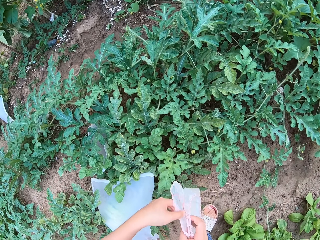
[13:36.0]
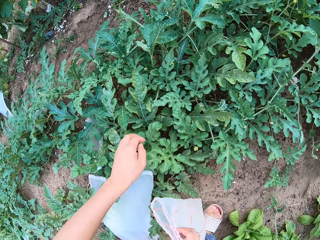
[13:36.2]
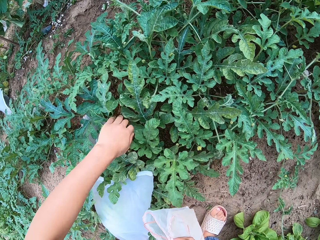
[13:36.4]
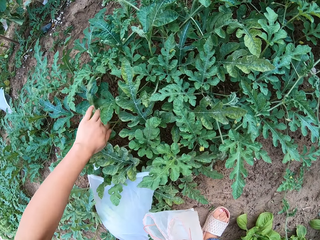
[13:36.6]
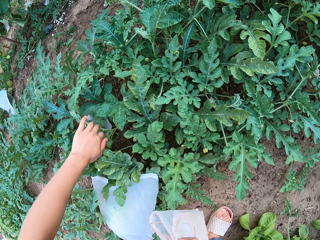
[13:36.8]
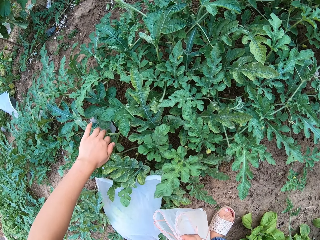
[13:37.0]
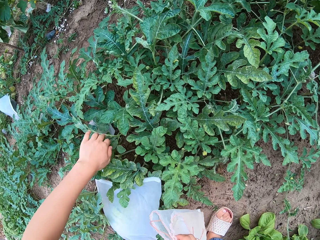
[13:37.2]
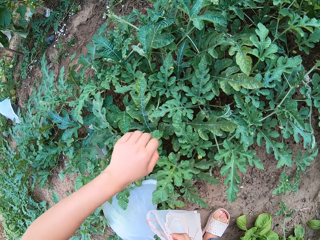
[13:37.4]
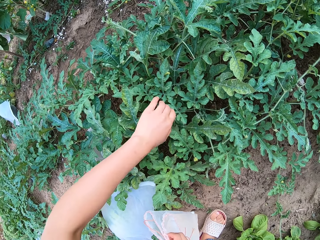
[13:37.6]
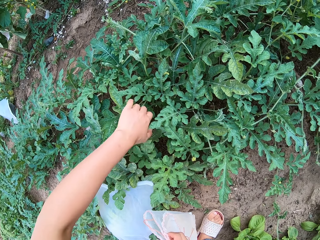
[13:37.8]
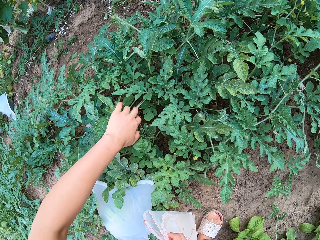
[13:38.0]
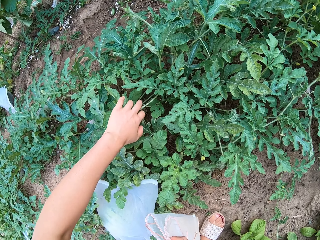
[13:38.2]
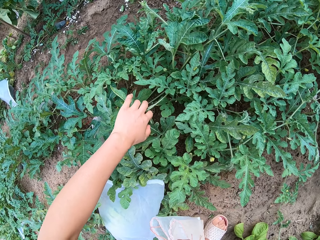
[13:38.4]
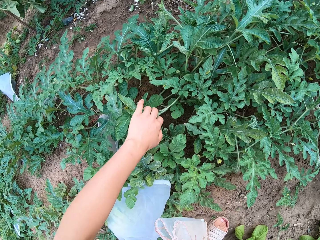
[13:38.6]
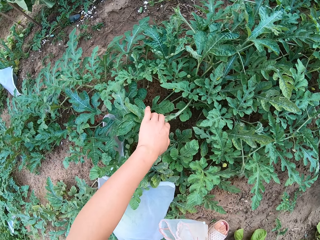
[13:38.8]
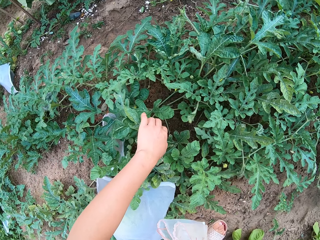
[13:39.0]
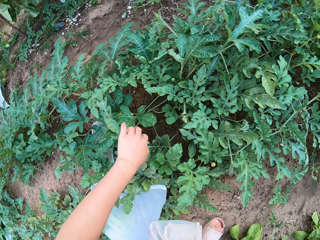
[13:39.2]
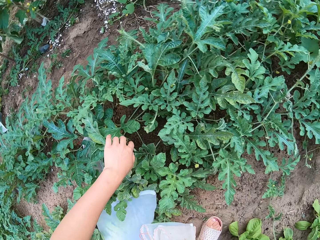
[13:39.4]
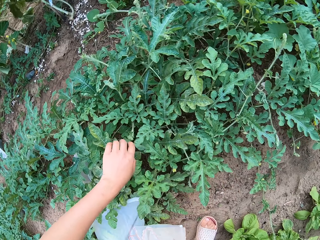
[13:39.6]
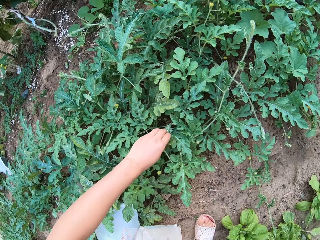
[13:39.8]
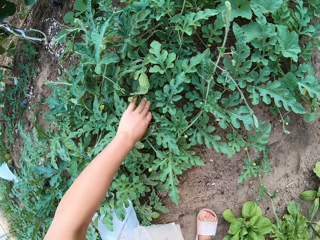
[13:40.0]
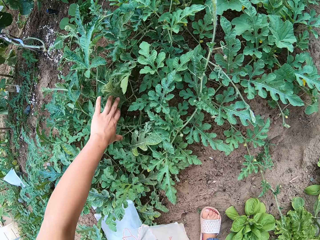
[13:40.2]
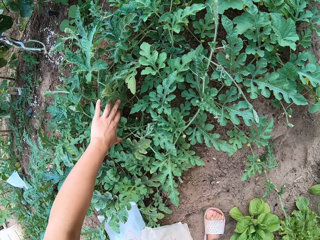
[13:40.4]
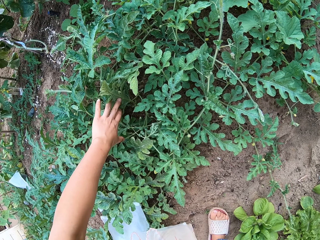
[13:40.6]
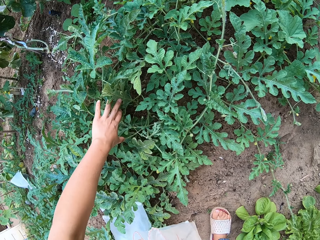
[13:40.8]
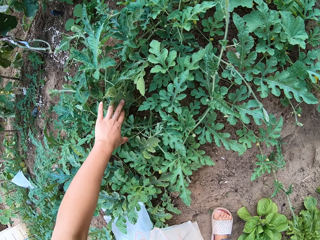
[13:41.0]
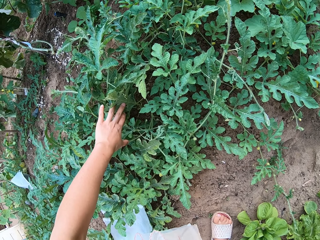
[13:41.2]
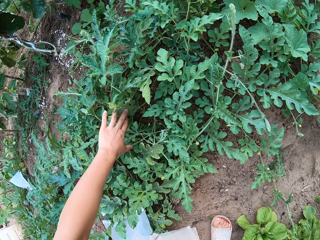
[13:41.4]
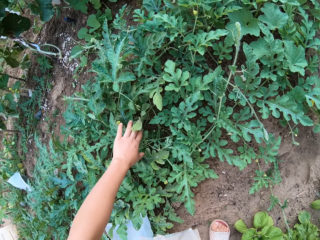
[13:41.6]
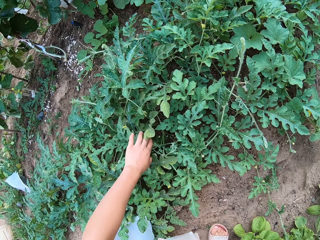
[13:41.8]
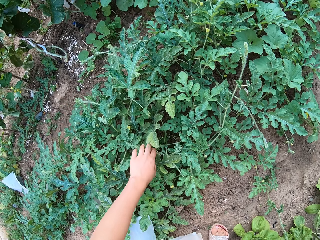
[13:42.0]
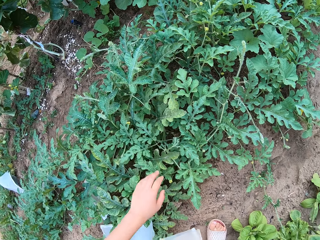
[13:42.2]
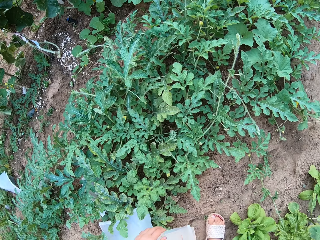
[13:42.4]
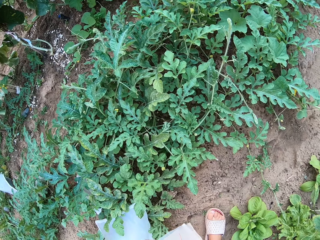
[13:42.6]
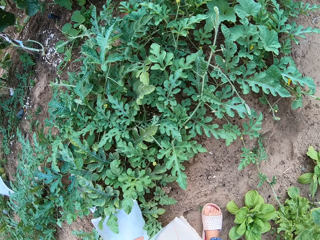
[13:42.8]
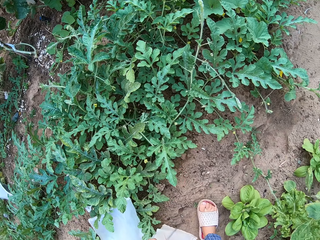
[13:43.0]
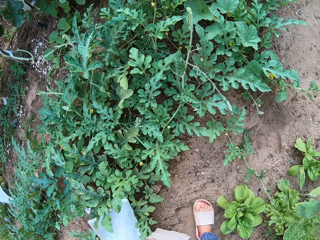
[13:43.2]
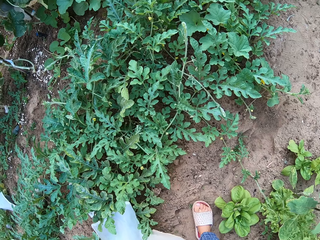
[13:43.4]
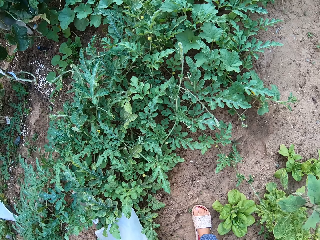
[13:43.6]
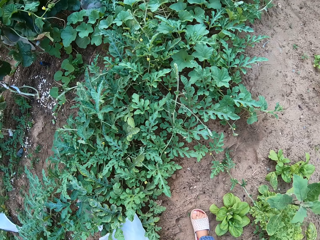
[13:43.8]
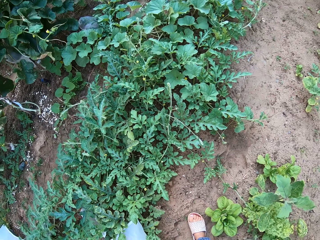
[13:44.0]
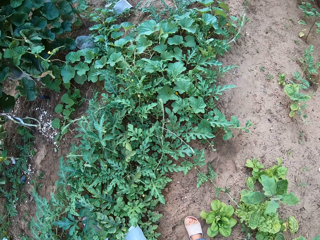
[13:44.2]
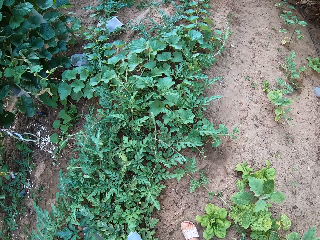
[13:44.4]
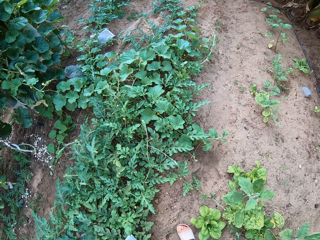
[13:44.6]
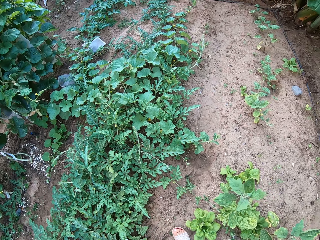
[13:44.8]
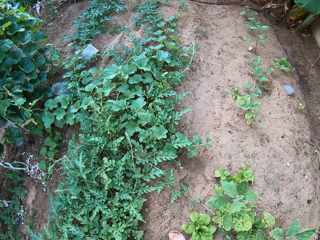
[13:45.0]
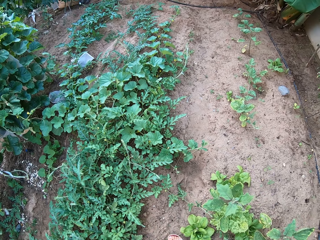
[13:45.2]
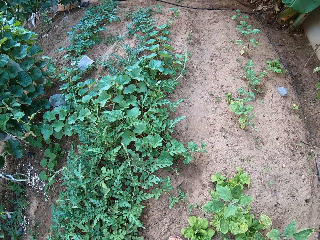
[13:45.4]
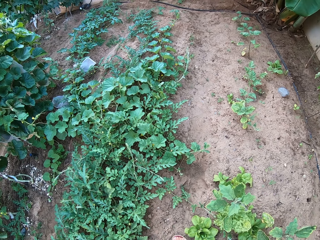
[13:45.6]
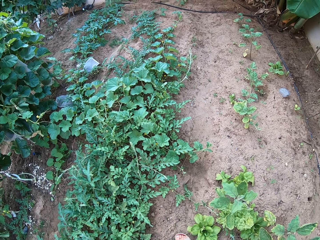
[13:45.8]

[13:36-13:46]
The camera wearer grabs the melon plant leaves.

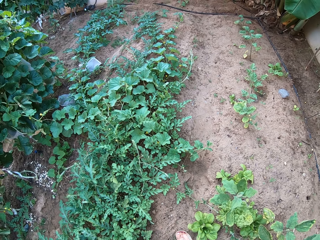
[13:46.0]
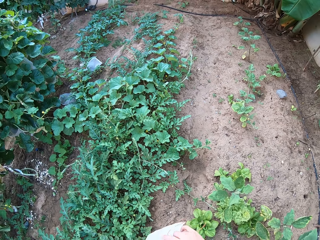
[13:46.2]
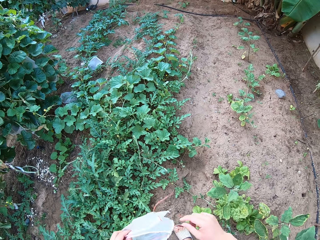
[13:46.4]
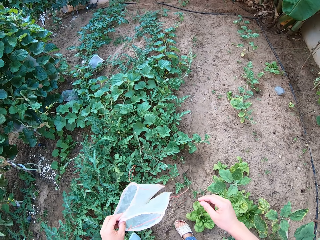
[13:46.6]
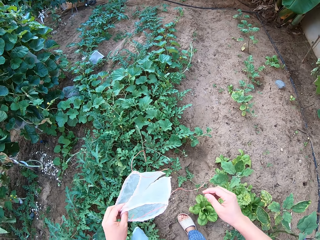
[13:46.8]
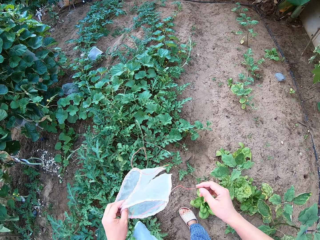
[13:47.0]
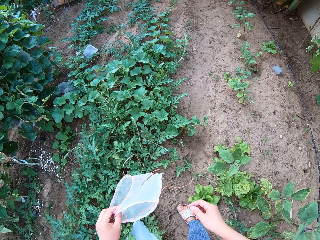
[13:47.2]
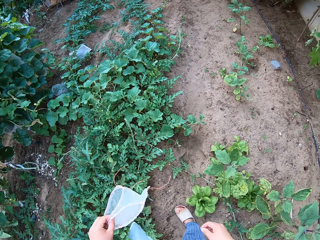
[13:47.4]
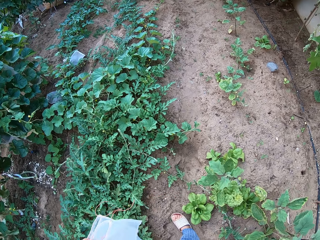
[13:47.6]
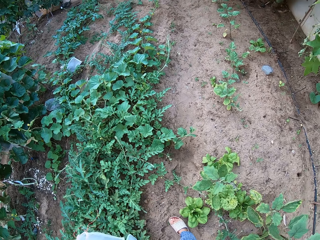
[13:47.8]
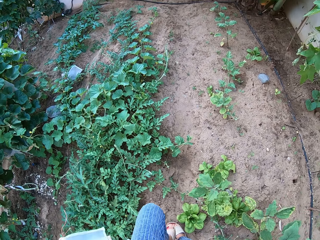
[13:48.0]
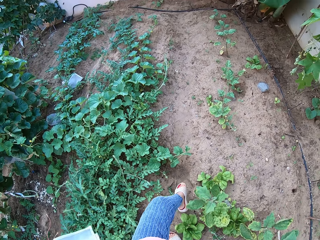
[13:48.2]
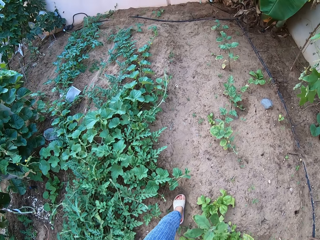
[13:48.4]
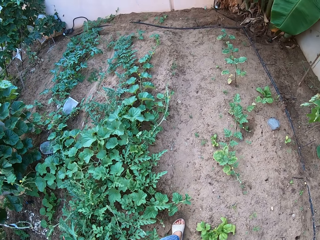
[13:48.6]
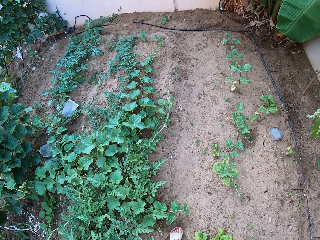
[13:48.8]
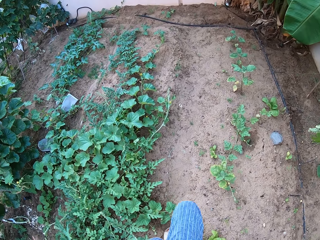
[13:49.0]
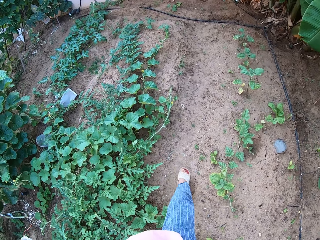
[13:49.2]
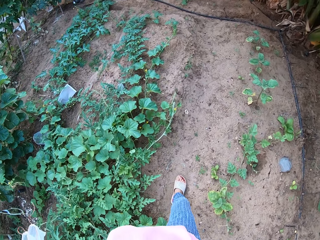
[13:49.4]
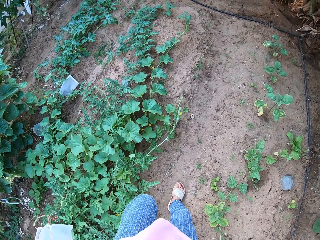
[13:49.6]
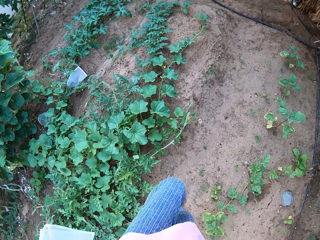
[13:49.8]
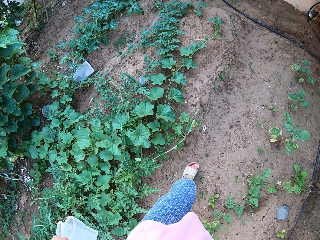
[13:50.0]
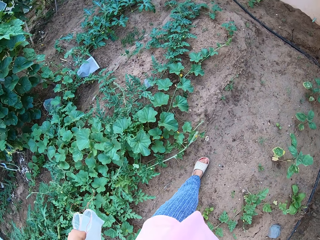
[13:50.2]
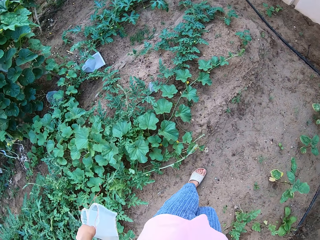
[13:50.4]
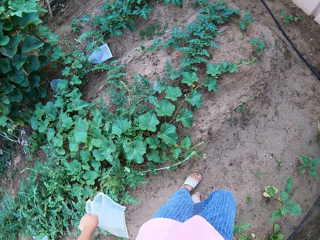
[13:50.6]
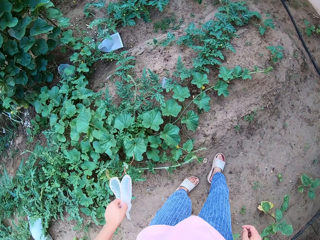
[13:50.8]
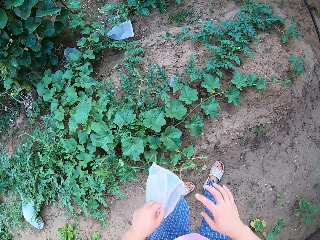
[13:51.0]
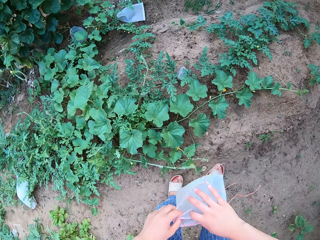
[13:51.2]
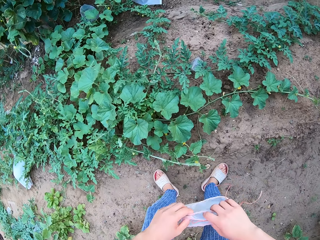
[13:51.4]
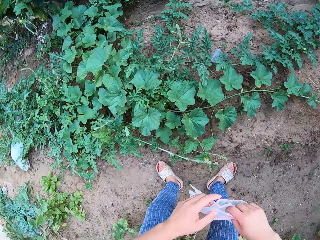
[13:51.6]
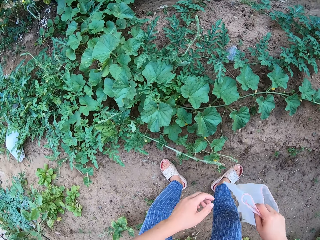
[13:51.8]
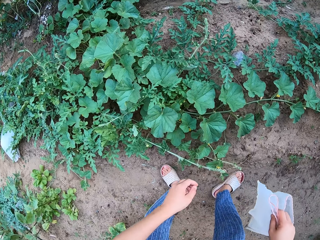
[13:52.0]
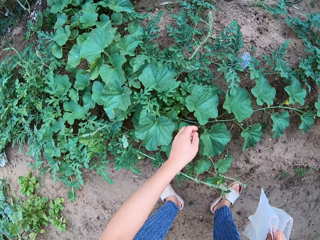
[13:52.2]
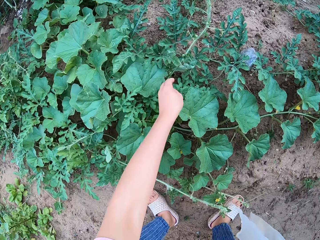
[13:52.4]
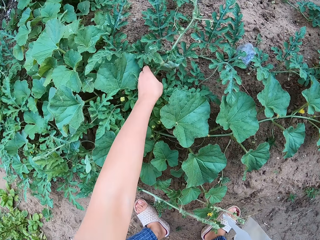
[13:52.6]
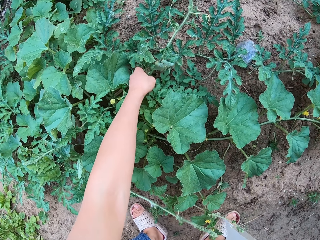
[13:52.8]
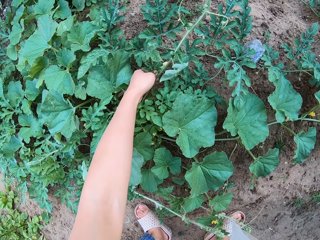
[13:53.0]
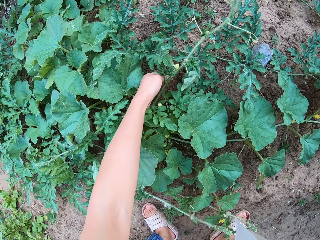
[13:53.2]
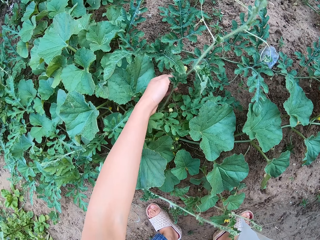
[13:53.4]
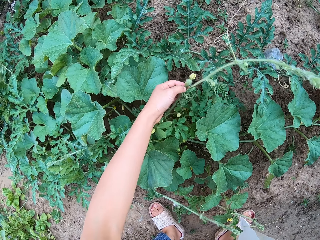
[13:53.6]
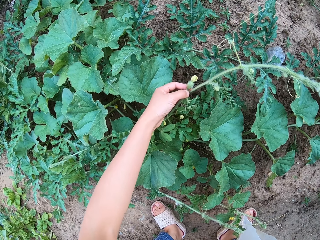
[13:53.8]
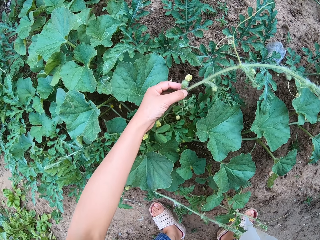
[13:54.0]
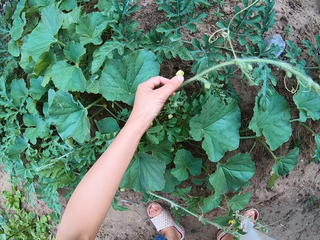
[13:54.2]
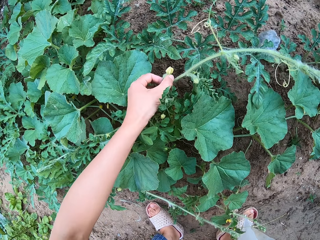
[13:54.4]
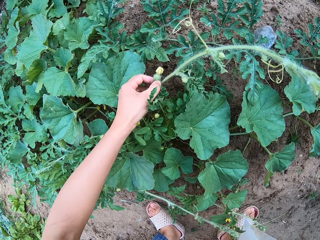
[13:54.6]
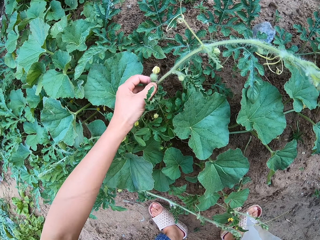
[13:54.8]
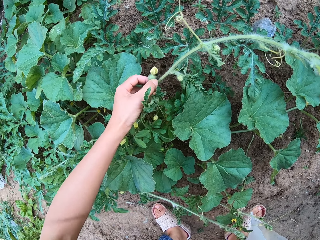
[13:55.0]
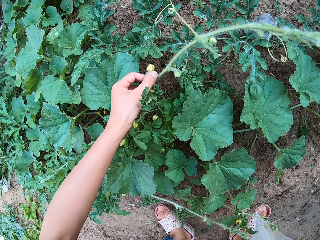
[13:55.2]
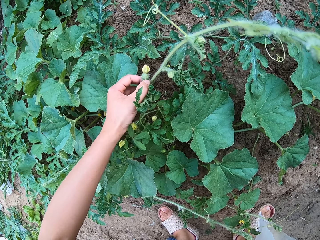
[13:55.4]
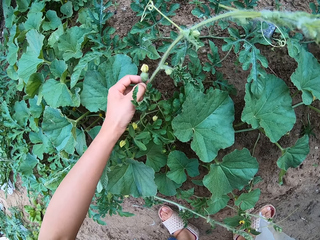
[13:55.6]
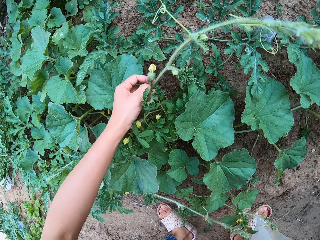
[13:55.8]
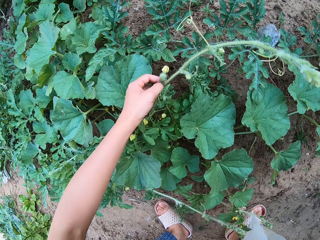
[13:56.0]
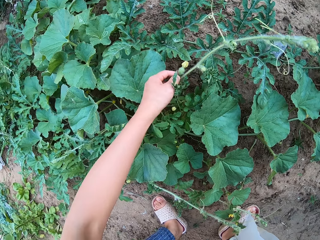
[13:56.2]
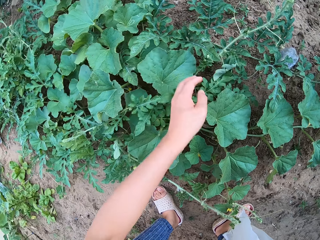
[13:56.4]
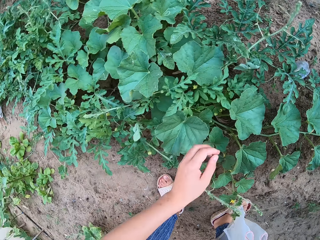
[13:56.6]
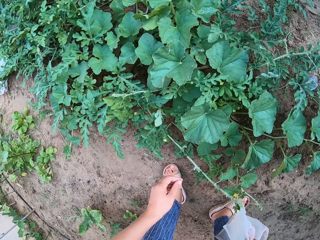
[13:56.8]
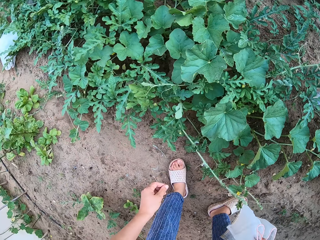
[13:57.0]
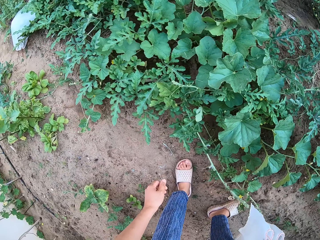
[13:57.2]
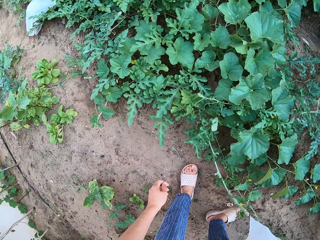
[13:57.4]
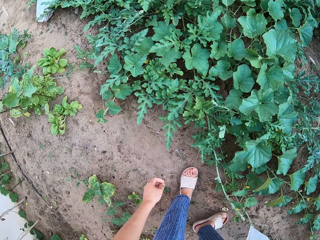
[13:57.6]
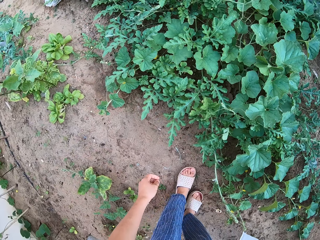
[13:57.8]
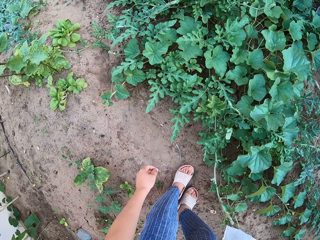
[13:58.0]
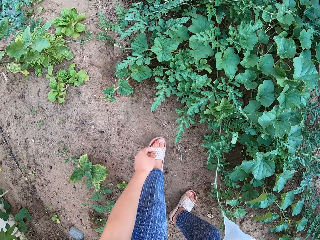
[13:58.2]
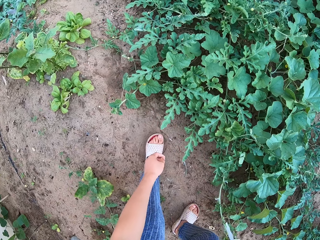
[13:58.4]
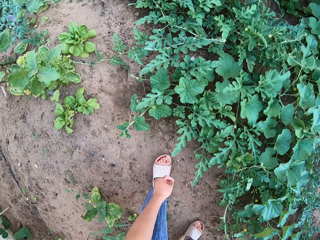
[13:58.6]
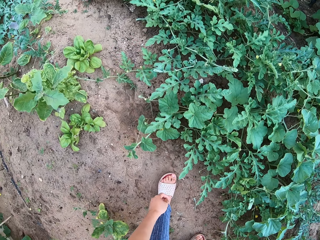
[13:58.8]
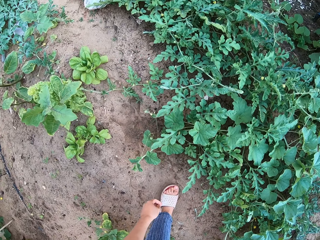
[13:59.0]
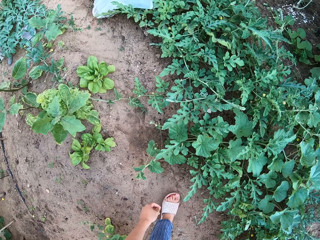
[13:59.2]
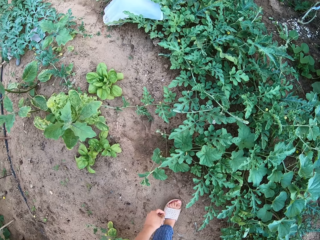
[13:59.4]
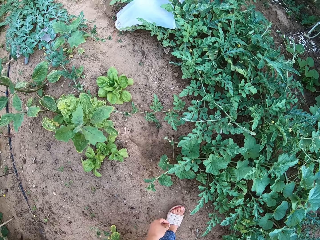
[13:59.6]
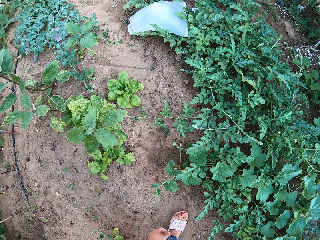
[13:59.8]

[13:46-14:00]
The camera wearer walks around. They grab a watermelon fruit with a hand. They stare around on a watermelon garden. They walk around.
